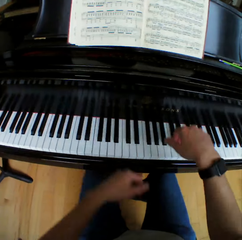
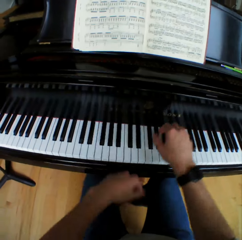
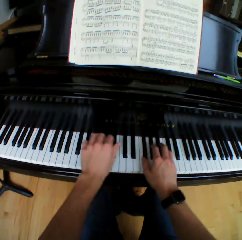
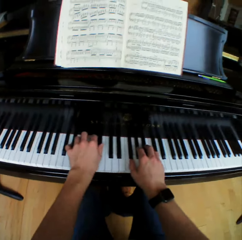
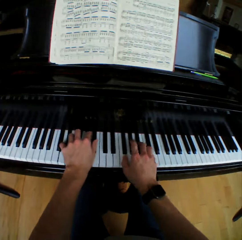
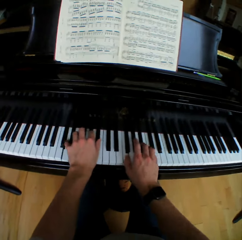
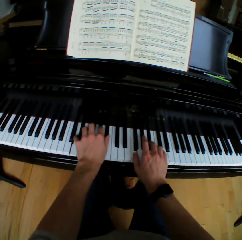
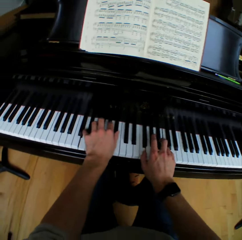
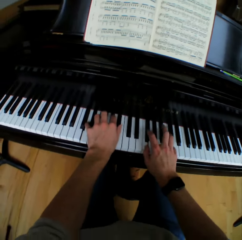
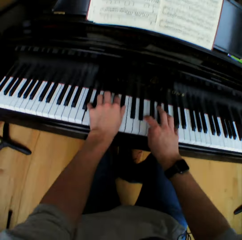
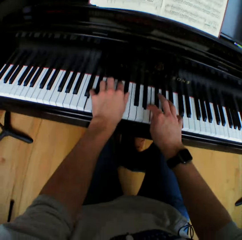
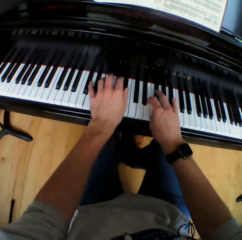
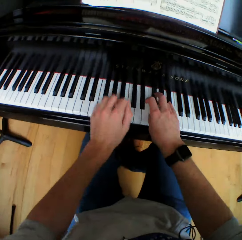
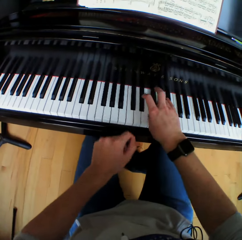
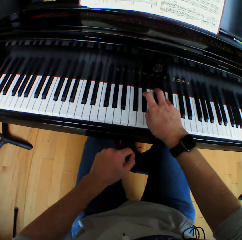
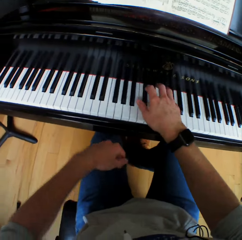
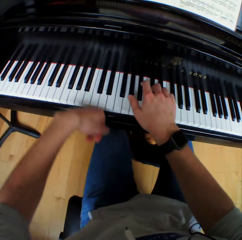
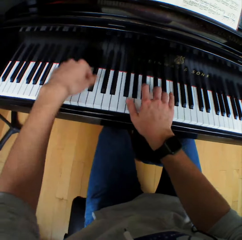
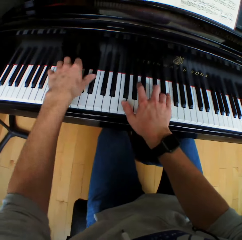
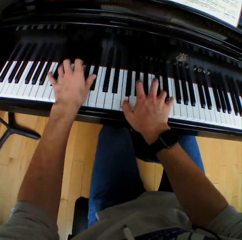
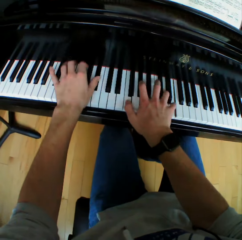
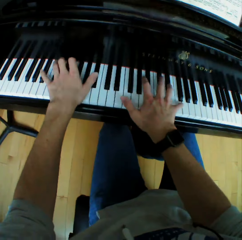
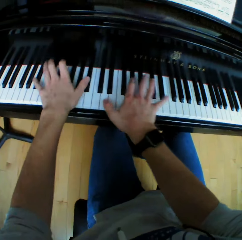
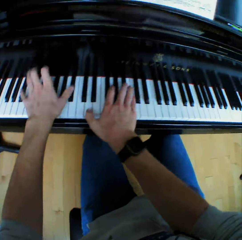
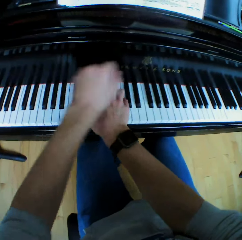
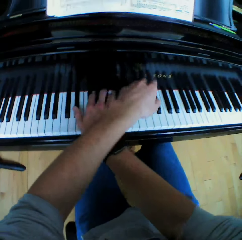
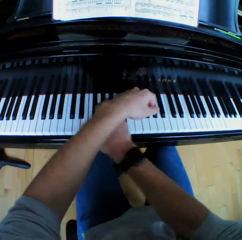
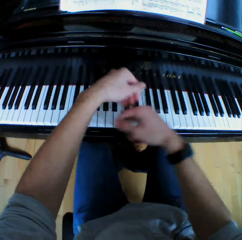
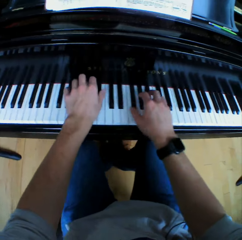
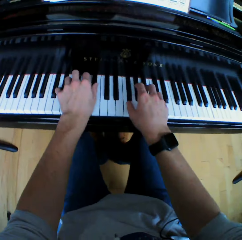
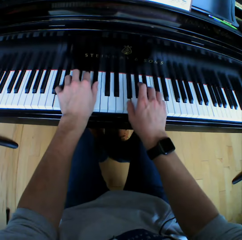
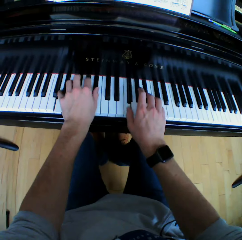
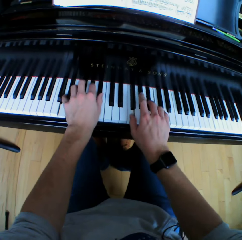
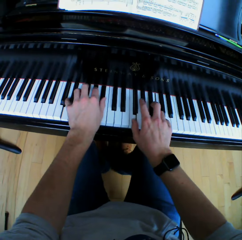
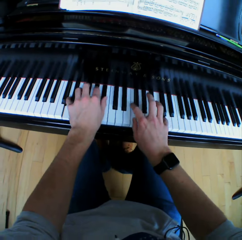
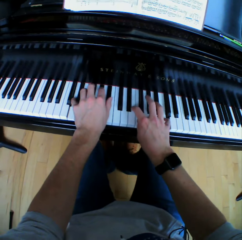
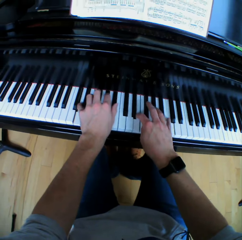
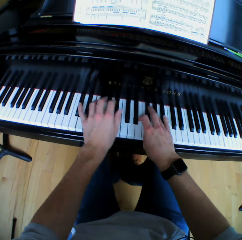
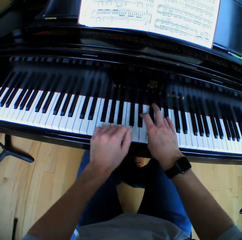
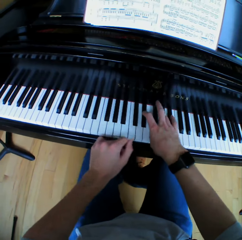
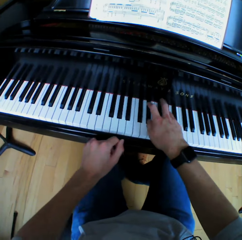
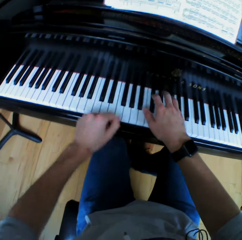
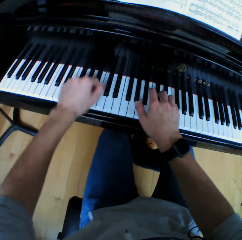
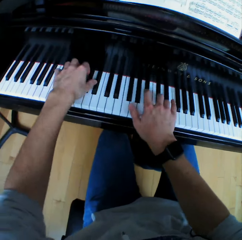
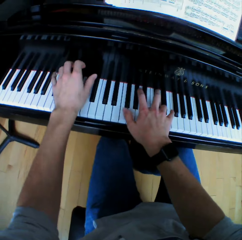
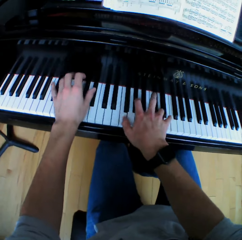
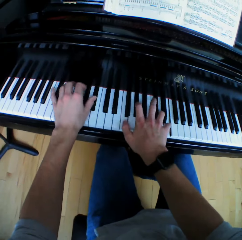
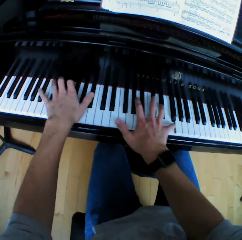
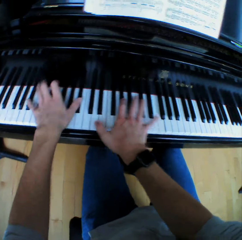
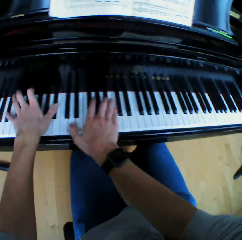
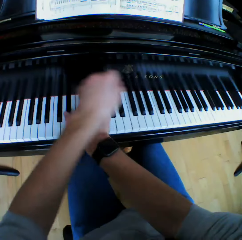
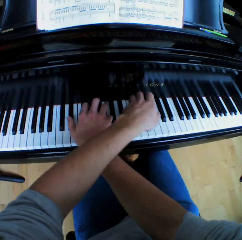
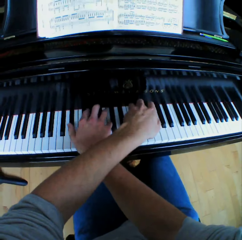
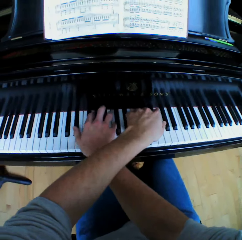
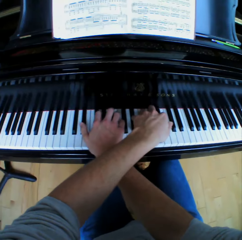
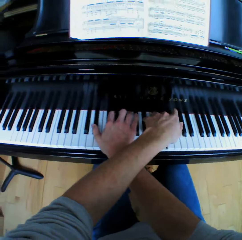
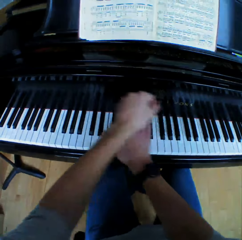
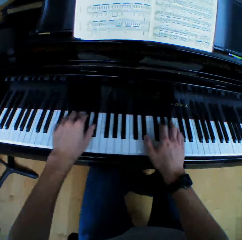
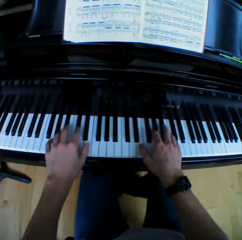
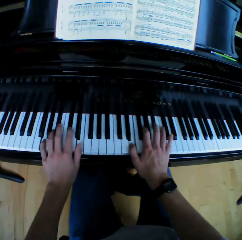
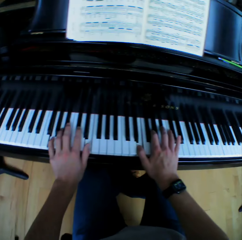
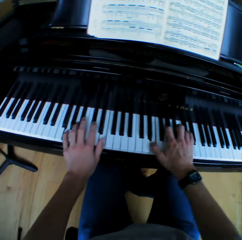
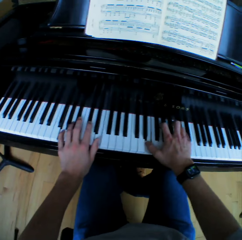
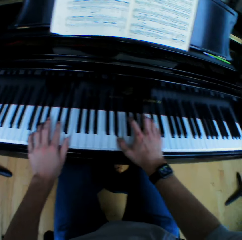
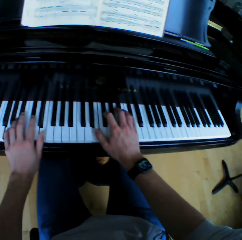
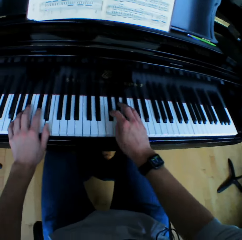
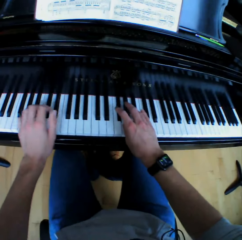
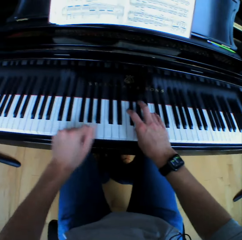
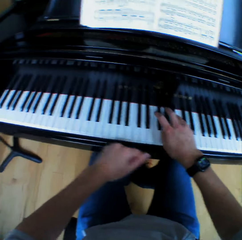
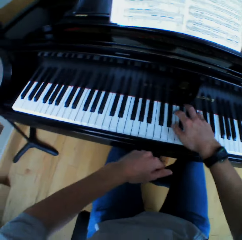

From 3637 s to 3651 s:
The camera wearer removes his left hand from the piano. He returns his left hand on the piano. He lifts the left hand. He plays a chord on the piano with both hands. He removes his left hand from the piano. He plays the piano. He returns his left hand on the piano. He lifts the left hand. He plays a chord on the piano with both hands. He crosses his left hand over his right hand on the piano. He returns his left hand on the piano. He removes the left hand on top of the right. He plays a chord on the piano with both hands. He removes his left hand from the piano. He plays the piano. He returns his left hand on the piano. He lifts the left hand. He plays a chord on the piano with both hands. He crosses his left hand over his right hand on the piano. He removes the left hand on top of the right. He returns his left hand on the piano. He plays a chord on the piano with both hands. He removes his left hand from the piano.

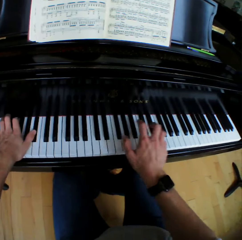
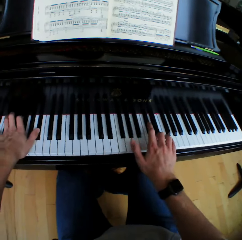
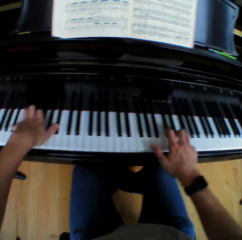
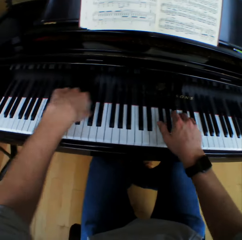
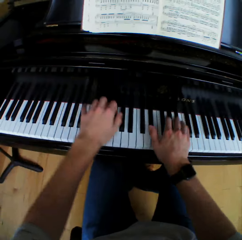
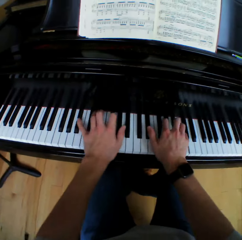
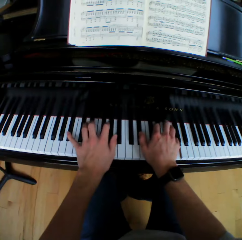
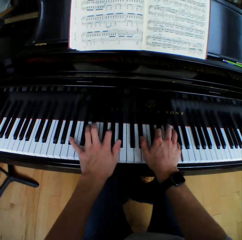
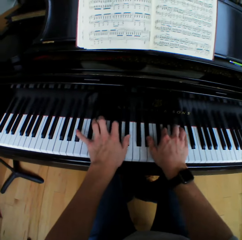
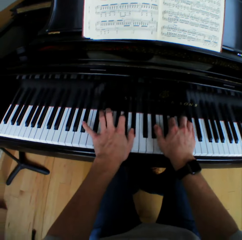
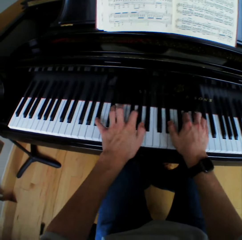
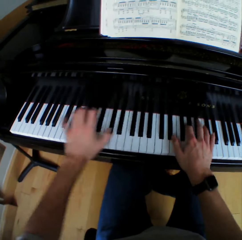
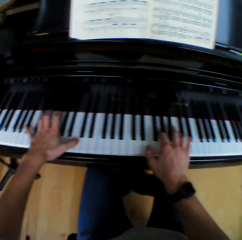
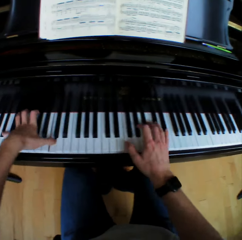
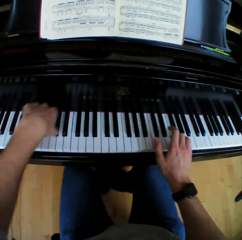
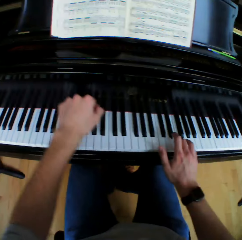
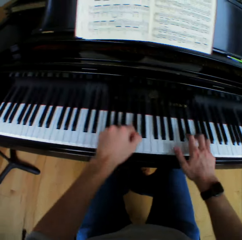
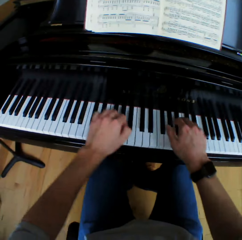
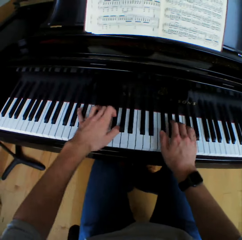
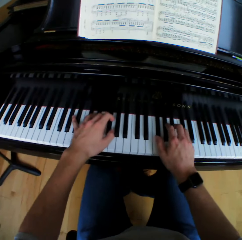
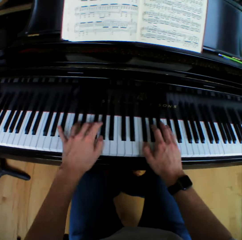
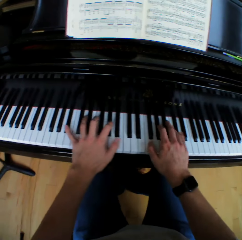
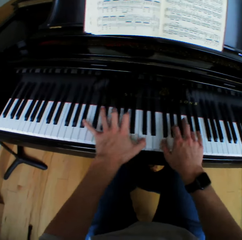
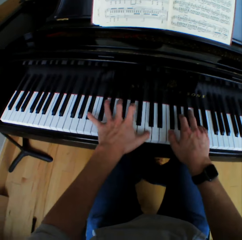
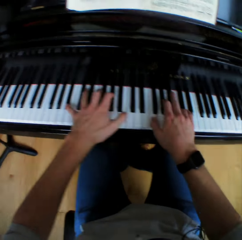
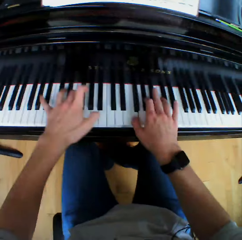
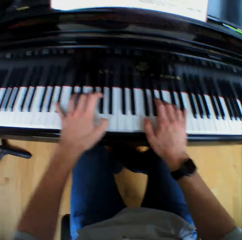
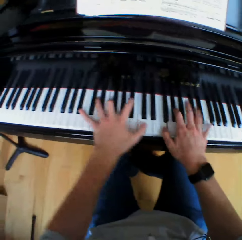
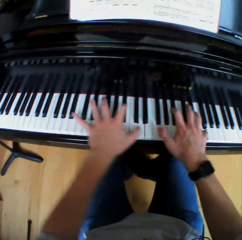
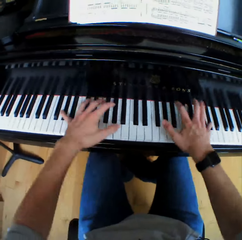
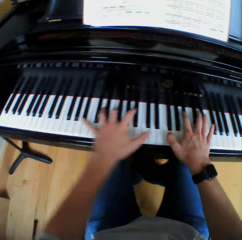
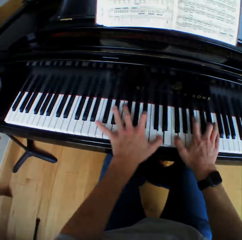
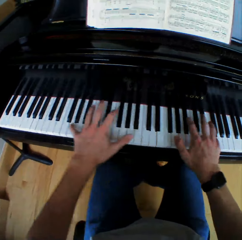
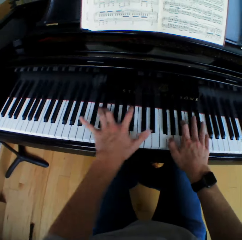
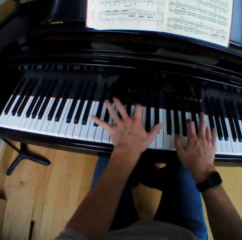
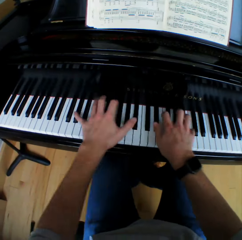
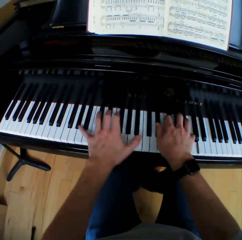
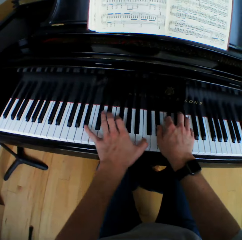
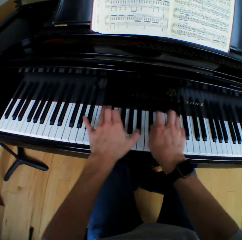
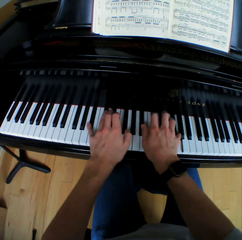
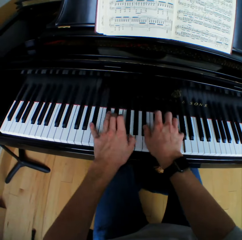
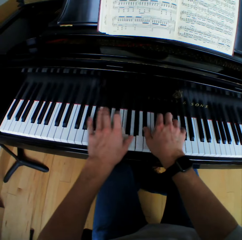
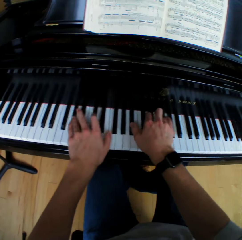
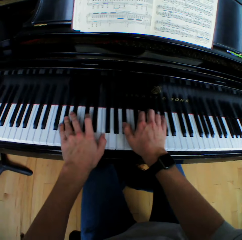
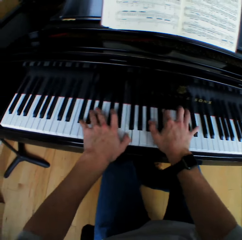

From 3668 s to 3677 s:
The camera wearer plays the piano with both hands. They move the left hand. They move the left hand again. They play the piano. They move the left hand. They play the piano.

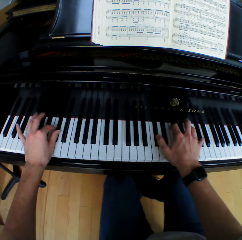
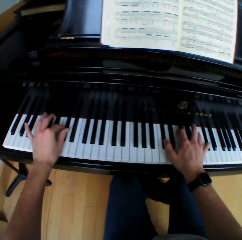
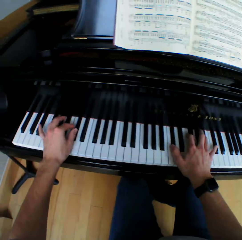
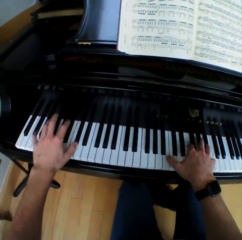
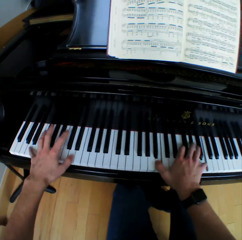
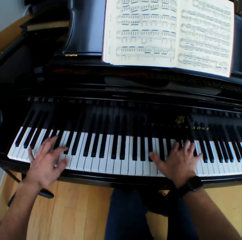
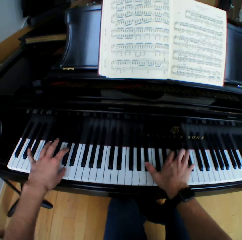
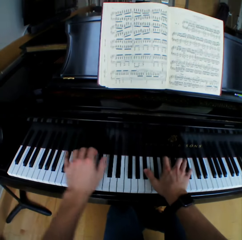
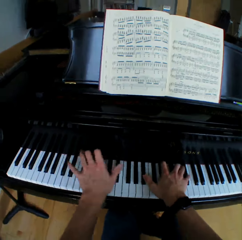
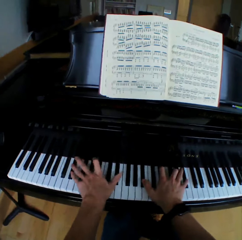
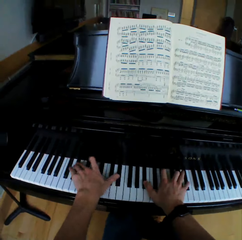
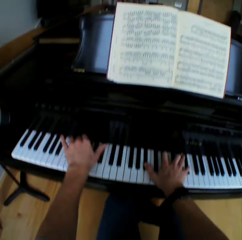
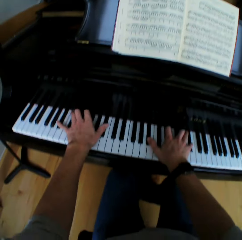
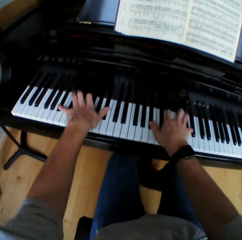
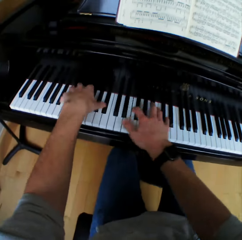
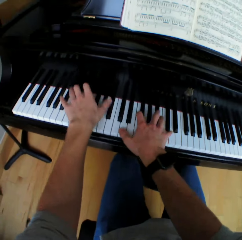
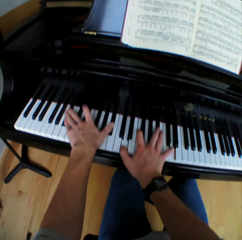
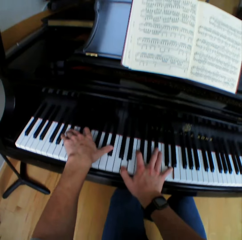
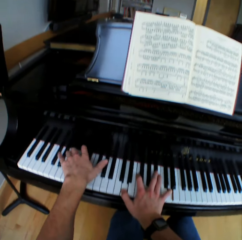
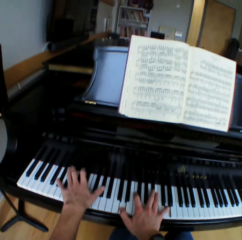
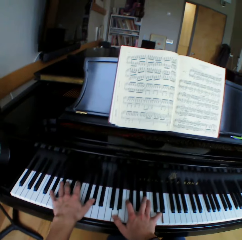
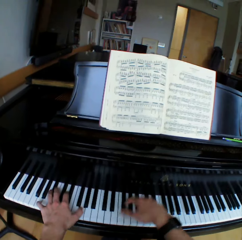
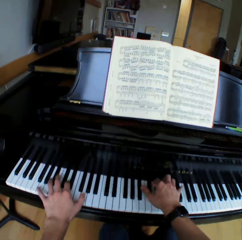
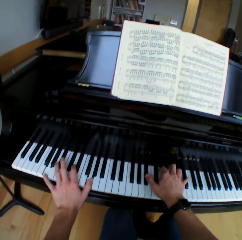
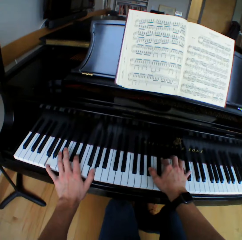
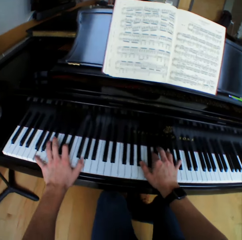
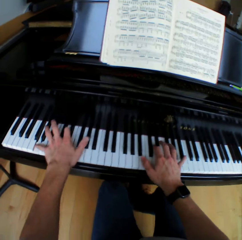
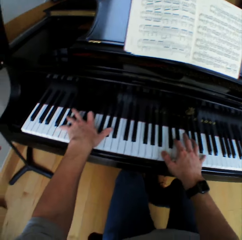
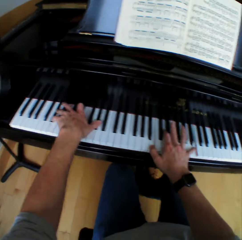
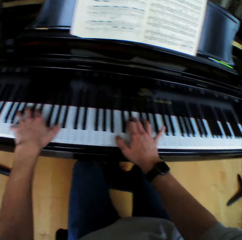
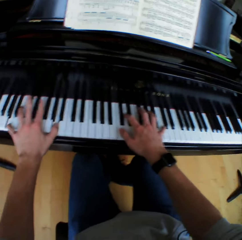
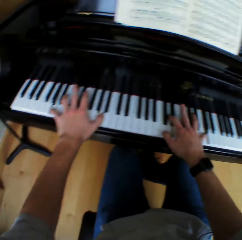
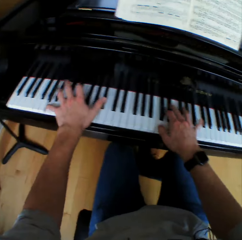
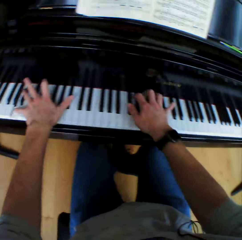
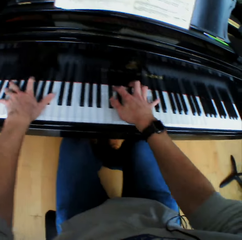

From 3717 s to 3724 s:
The camera wearer moves the left hand. They play the piano. They move the right hand. They play the piano. They move the right hand. They play the piano.
